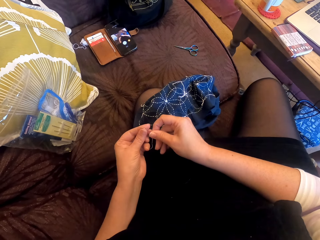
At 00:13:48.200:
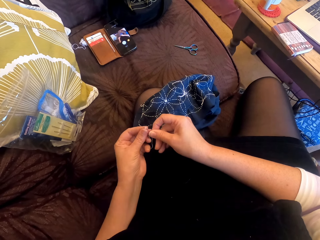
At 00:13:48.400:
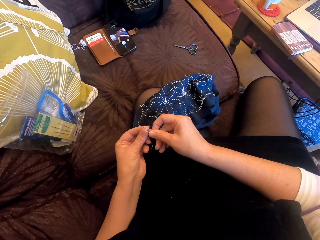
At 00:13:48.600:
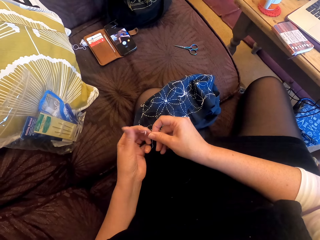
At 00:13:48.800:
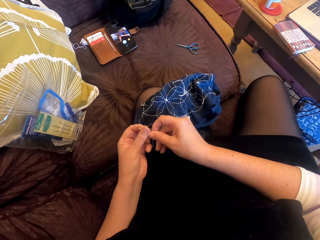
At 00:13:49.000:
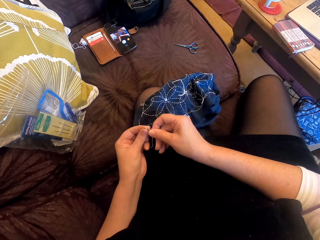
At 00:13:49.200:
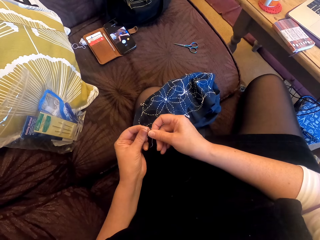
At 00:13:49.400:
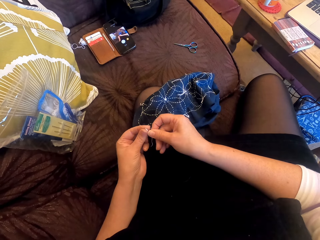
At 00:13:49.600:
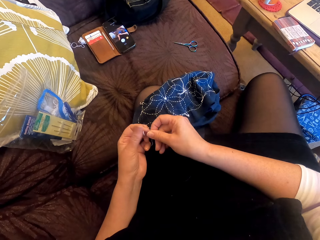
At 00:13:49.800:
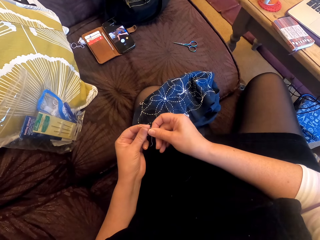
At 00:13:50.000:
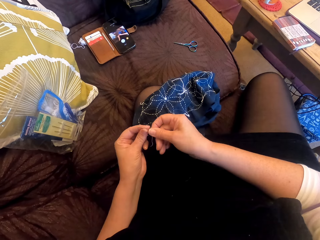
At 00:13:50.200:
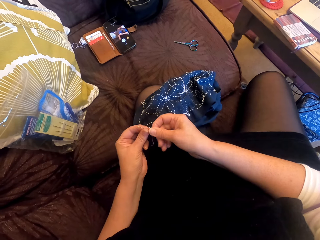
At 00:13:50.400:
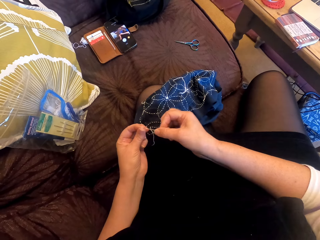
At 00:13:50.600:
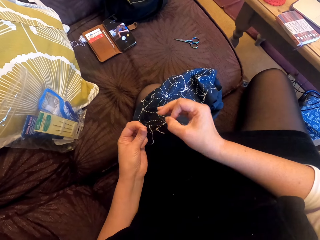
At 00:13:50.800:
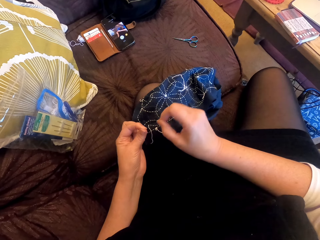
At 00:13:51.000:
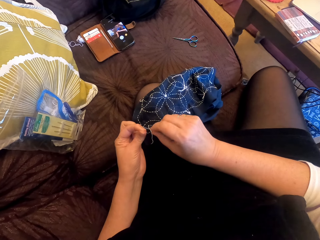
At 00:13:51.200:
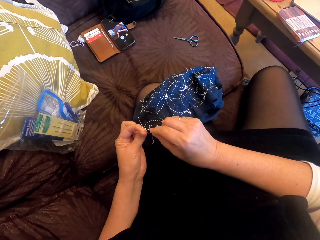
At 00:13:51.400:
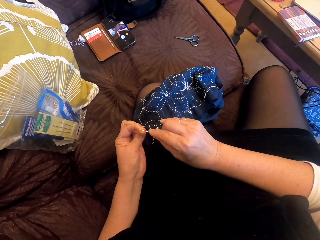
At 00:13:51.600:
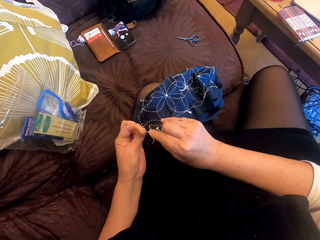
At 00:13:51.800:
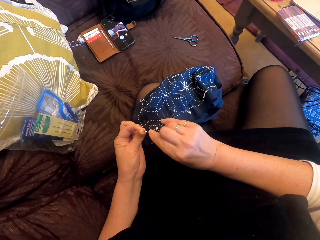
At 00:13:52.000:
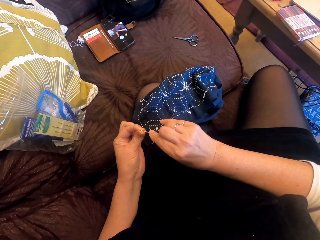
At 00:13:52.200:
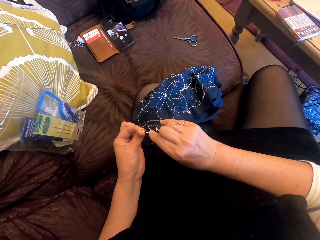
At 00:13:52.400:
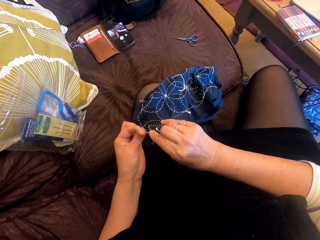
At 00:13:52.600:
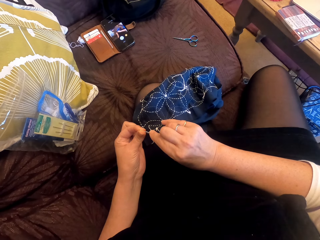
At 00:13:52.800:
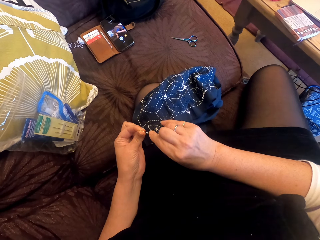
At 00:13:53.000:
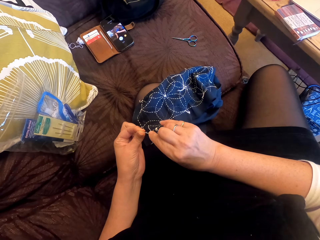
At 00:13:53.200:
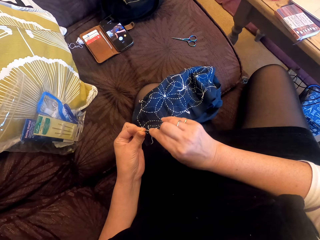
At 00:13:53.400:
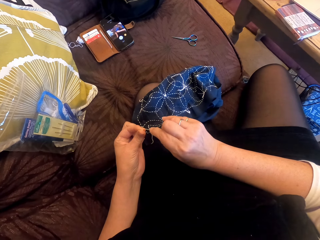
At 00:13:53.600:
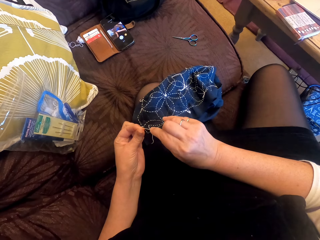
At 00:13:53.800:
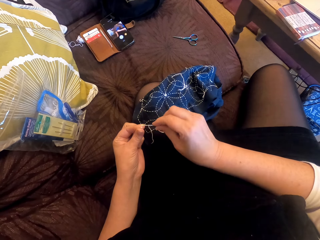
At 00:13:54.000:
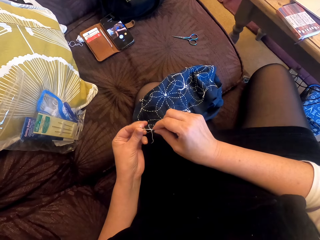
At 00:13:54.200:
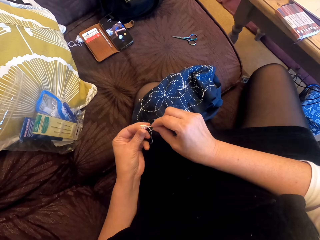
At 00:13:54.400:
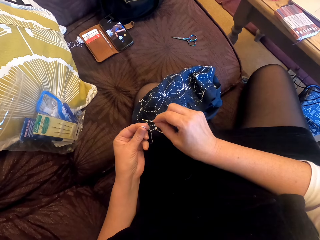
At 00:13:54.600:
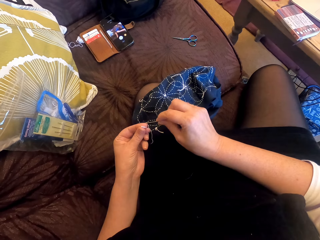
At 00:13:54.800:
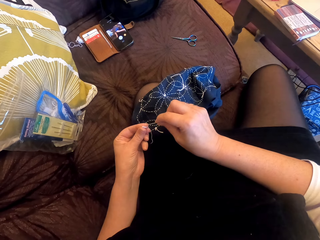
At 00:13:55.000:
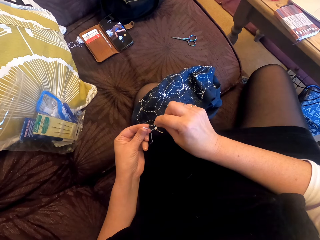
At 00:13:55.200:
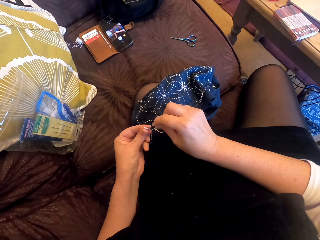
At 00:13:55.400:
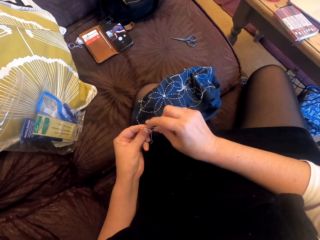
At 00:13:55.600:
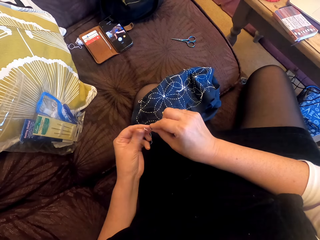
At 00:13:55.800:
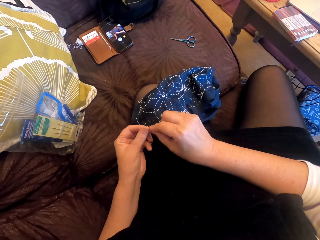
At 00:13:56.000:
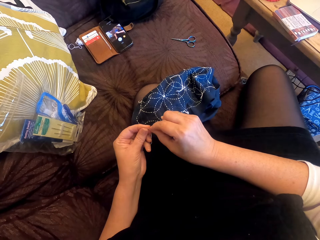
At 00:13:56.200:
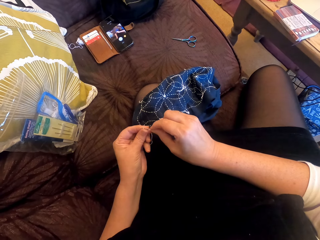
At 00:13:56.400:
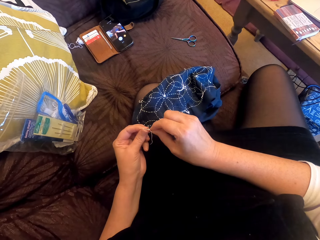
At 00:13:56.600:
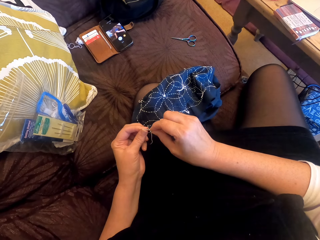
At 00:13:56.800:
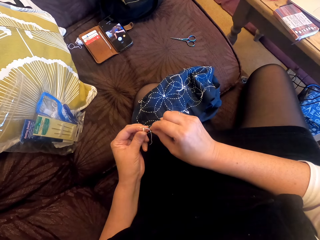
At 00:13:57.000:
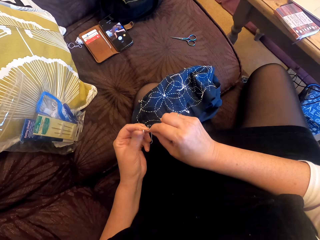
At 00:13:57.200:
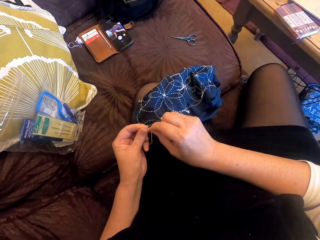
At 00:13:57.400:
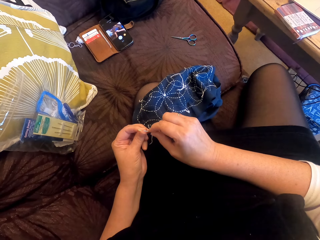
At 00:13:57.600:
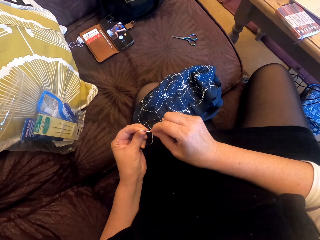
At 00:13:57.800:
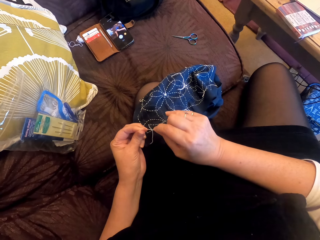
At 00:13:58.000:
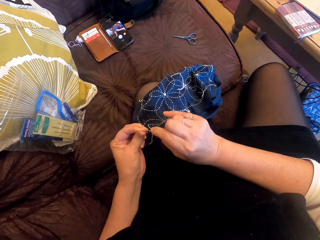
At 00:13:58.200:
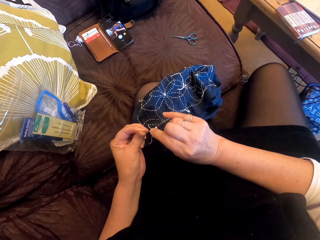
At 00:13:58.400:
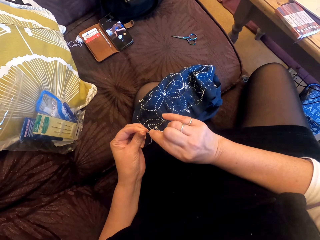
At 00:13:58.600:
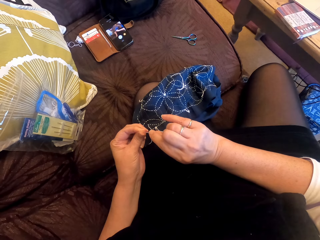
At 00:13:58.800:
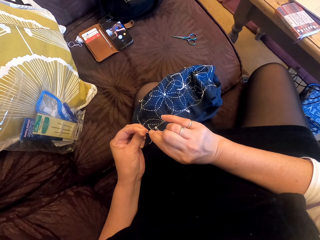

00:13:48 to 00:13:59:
The camera wearer puts yarn through the needle.

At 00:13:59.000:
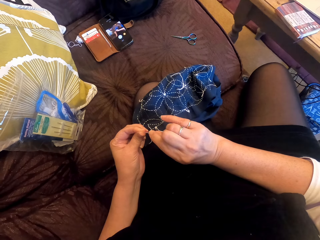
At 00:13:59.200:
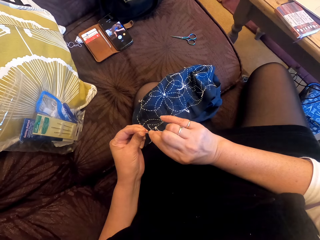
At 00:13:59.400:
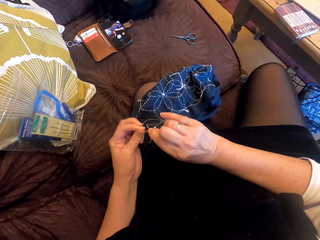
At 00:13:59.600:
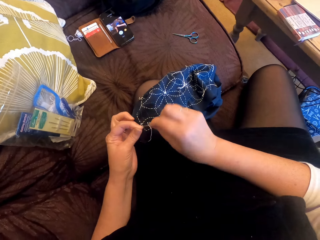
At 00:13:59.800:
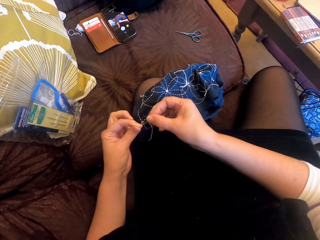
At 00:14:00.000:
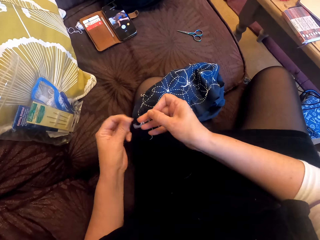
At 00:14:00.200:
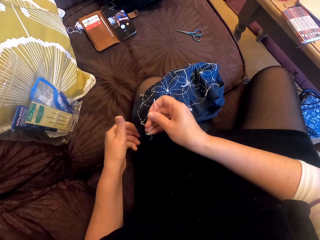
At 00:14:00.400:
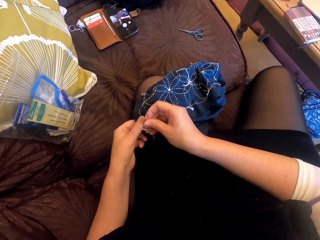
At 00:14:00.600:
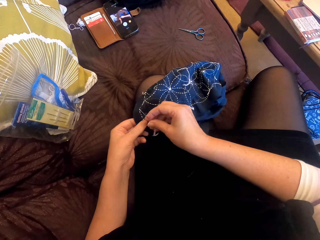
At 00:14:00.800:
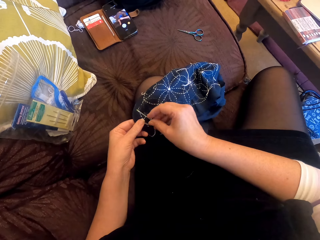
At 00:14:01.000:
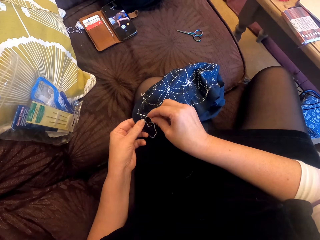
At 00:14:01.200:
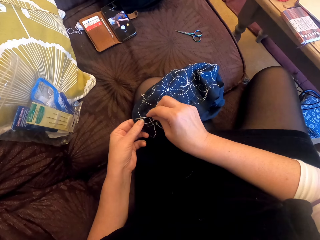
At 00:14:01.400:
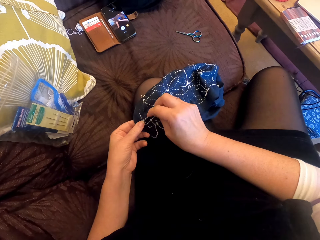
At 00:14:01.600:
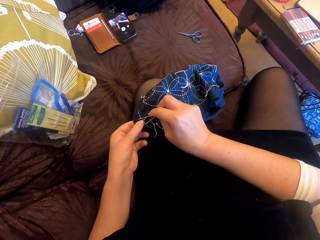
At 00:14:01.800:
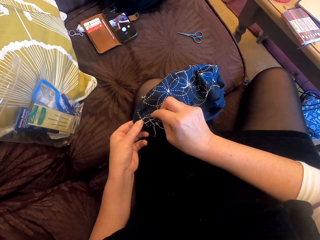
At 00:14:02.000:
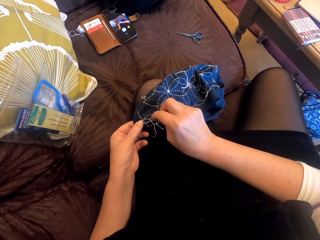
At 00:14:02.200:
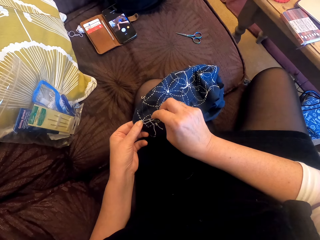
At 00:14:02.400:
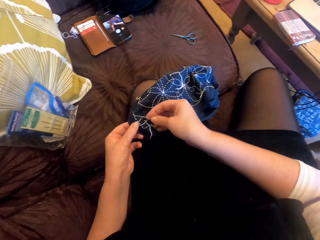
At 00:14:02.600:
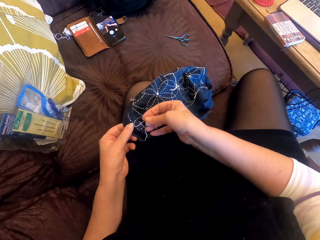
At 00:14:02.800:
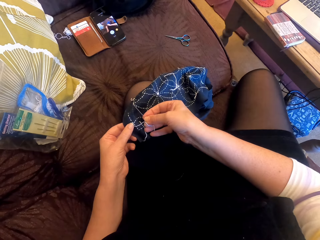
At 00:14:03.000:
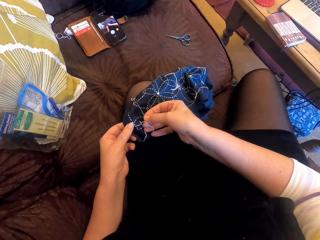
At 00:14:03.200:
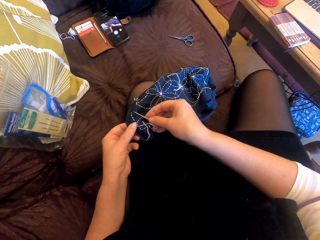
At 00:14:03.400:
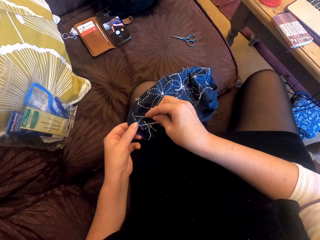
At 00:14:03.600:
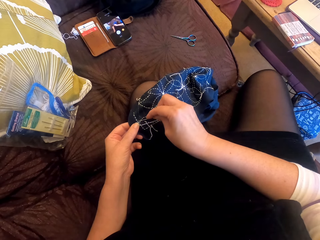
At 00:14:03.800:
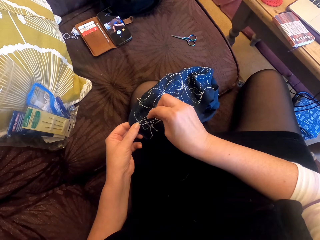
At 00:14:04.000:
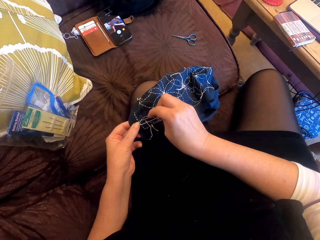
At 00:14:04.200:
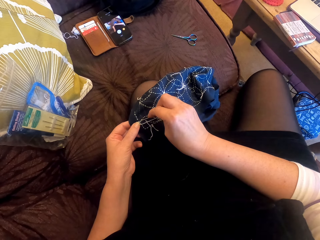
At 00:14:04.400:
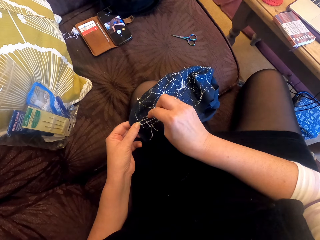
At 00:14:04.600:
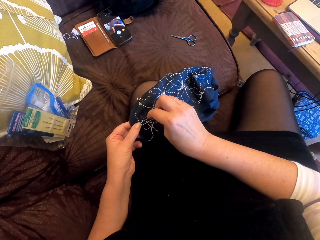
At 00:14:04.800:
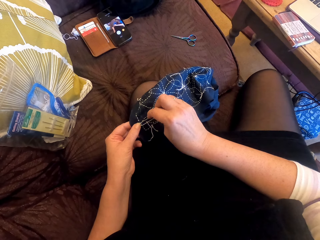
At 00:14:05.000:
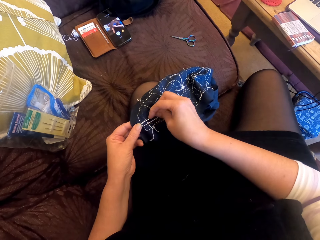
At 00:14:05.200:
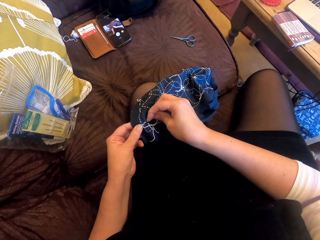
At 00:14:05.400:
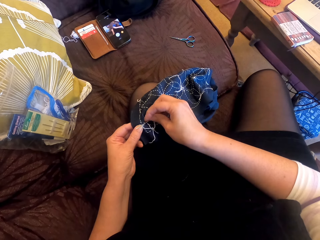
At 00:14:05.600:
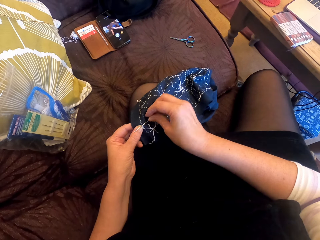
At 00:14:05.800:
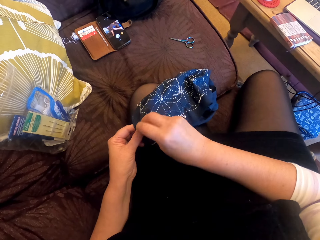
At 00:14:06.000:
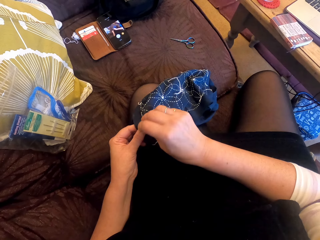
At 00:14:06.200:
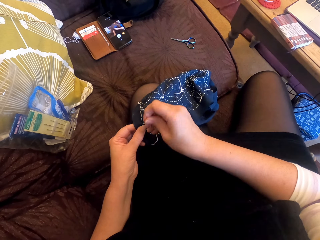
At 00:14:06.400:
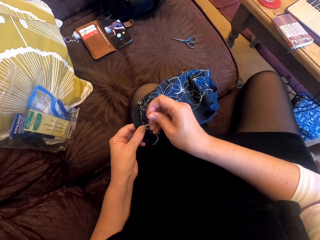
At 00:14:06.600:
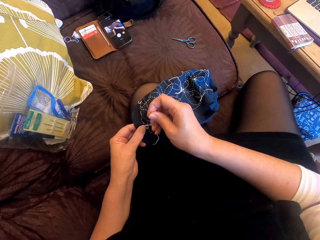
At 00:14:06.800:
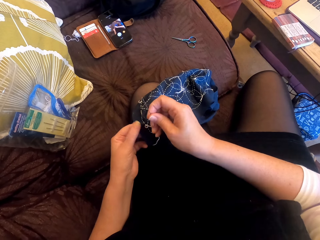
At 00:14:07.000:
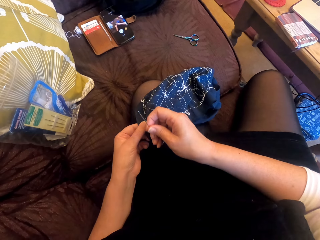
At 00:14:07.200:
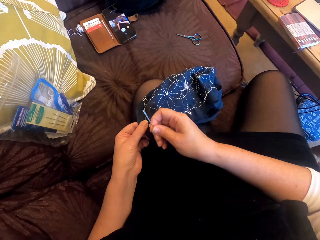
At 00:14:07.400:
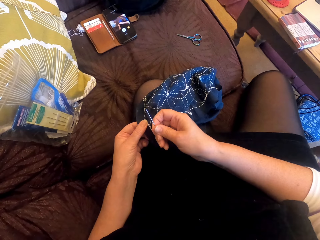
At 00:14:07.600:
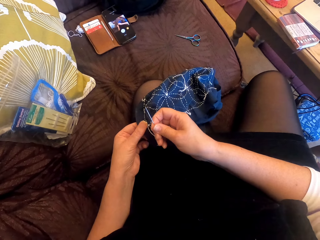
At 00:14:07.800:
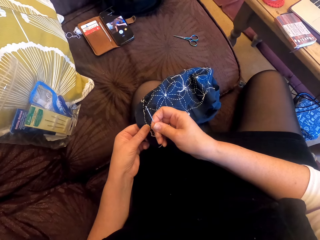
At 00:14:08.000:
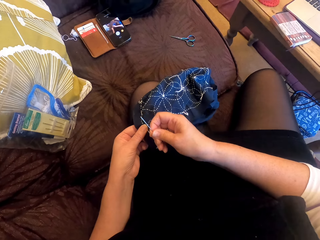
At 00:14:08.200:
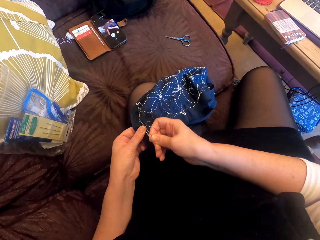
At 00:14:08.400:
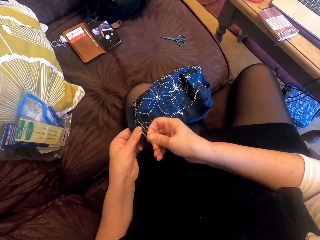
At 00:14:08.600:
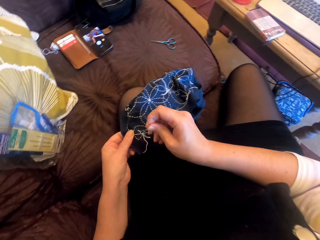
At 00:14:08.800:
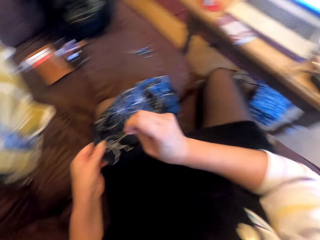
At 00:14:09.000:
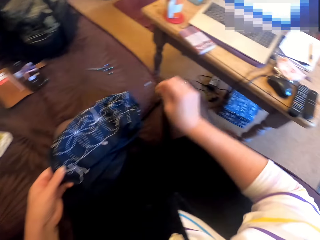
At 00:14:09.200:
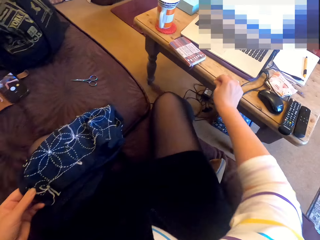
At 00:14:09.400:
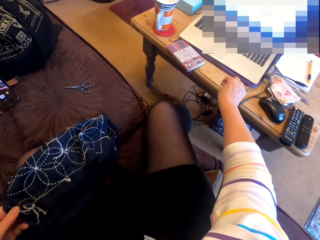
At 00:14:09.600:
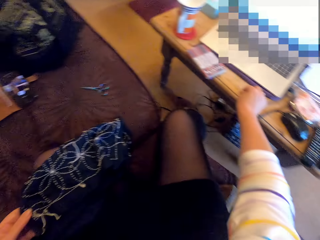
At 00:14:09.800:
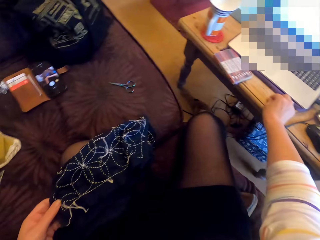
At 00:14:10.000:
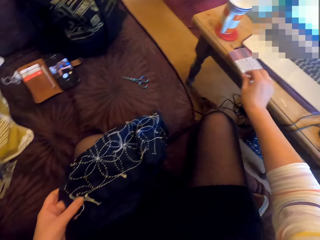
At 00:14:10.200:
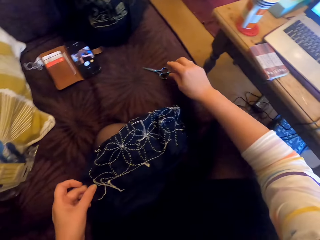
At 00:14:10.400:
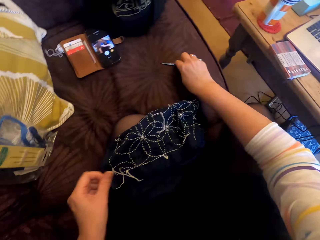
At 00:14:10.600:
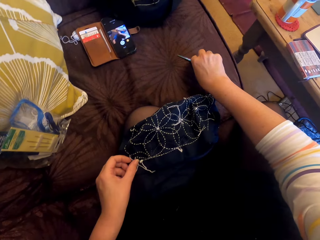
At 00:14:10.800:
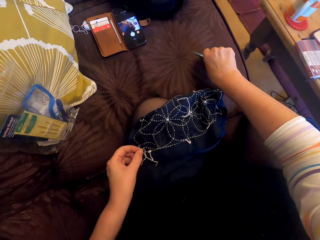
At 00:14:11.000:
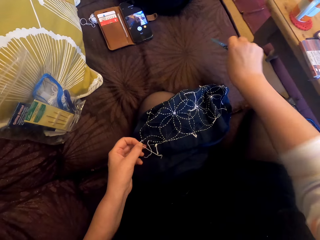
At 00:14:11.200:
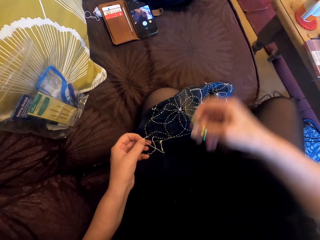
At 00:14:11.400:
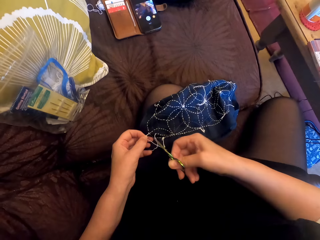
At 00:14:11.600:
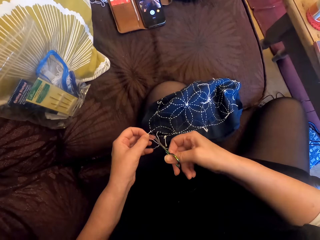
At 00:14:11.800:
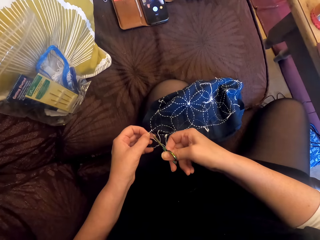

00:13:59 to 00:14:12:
The camera wearer sews the piece of cloth with a needle and thread. They look at the needle. They put the needle on the table and pick up a pair of scissors.
